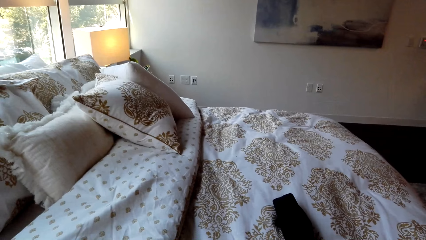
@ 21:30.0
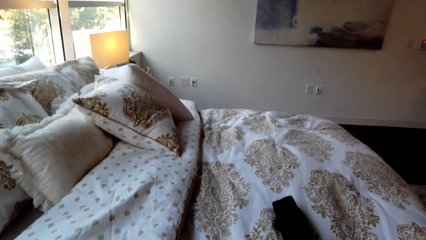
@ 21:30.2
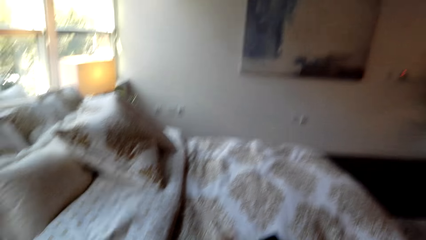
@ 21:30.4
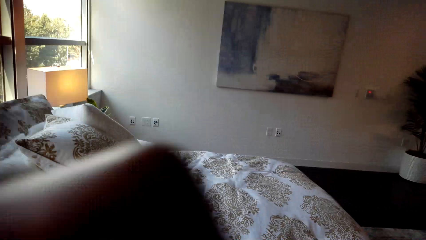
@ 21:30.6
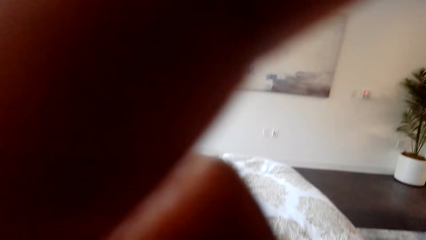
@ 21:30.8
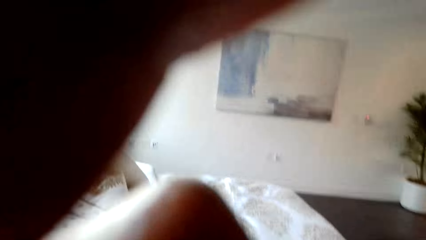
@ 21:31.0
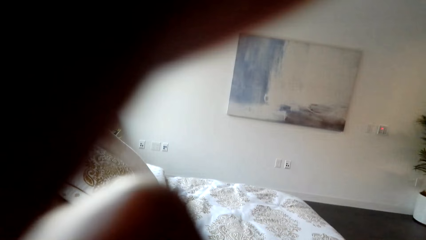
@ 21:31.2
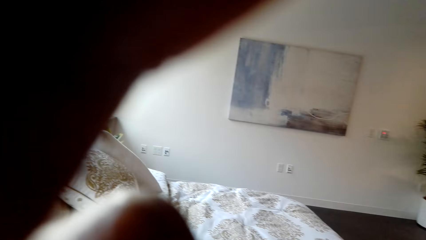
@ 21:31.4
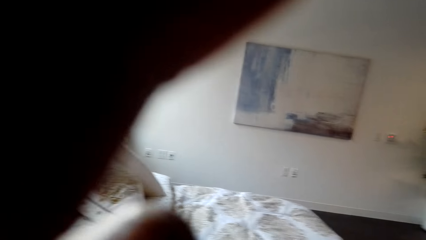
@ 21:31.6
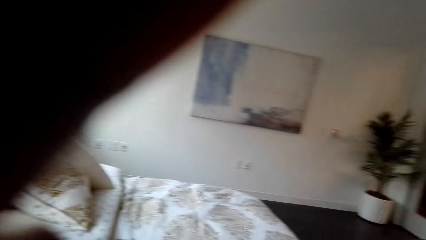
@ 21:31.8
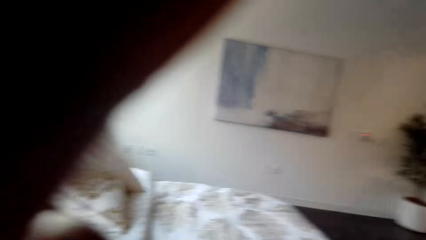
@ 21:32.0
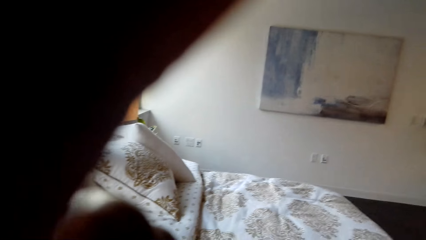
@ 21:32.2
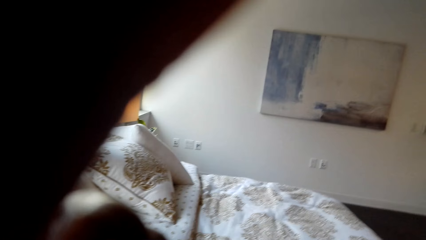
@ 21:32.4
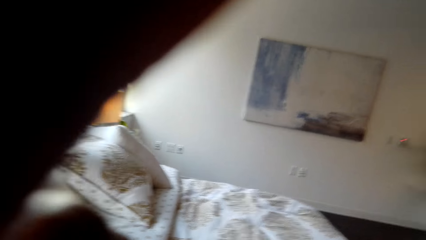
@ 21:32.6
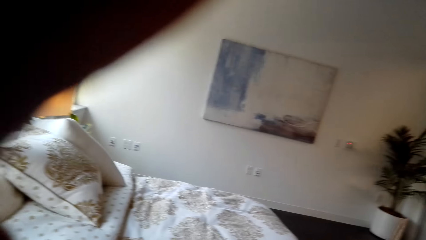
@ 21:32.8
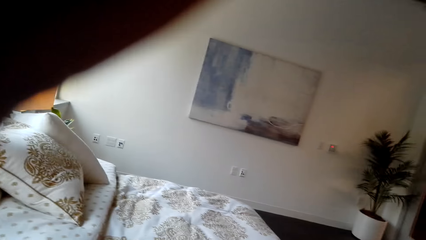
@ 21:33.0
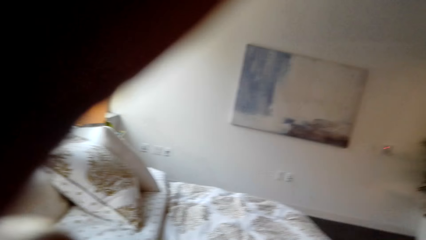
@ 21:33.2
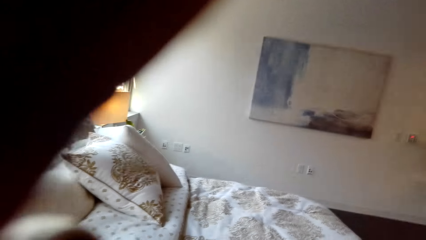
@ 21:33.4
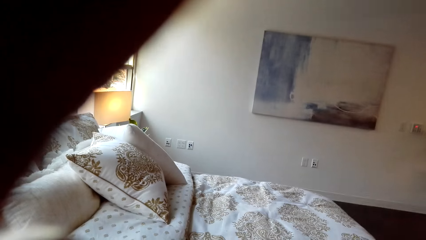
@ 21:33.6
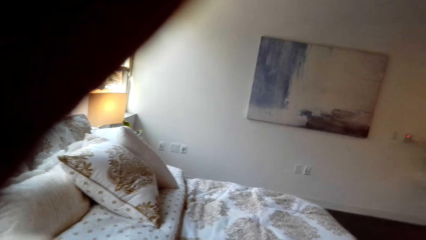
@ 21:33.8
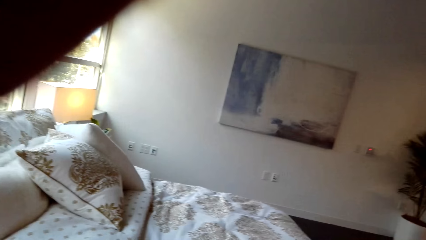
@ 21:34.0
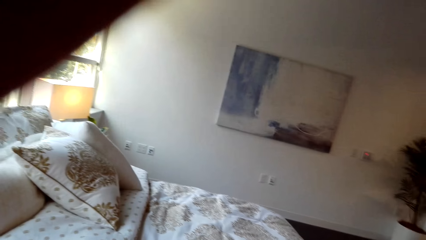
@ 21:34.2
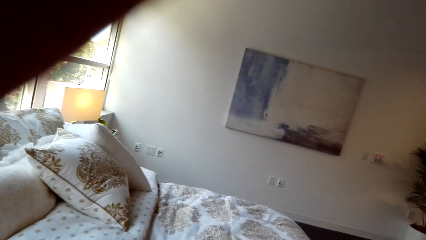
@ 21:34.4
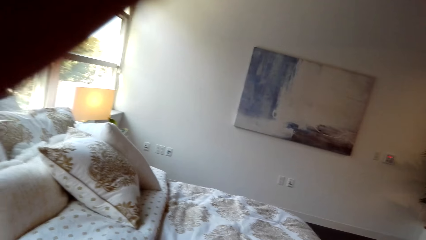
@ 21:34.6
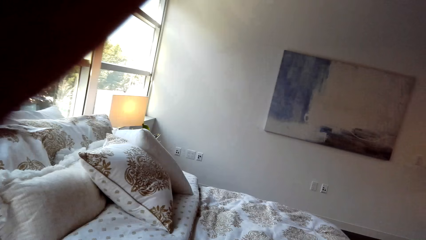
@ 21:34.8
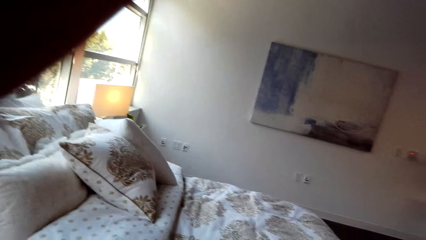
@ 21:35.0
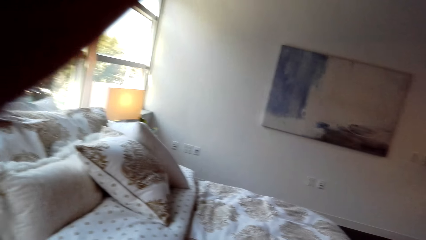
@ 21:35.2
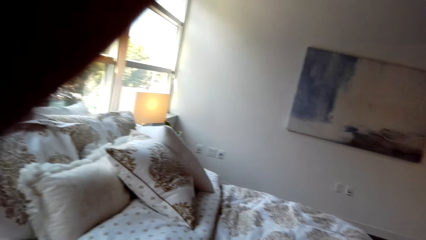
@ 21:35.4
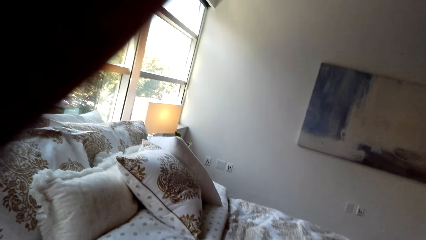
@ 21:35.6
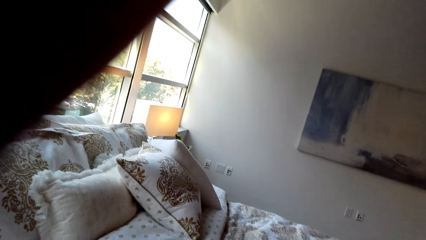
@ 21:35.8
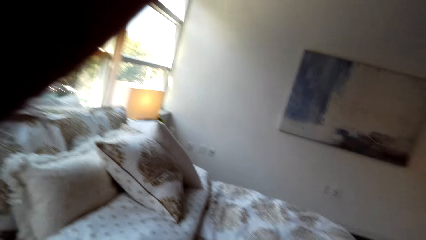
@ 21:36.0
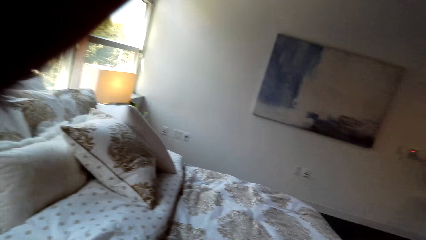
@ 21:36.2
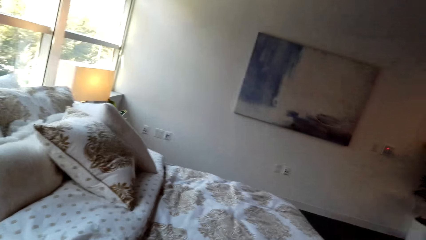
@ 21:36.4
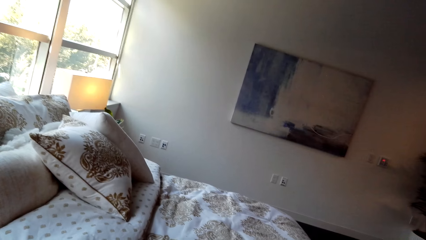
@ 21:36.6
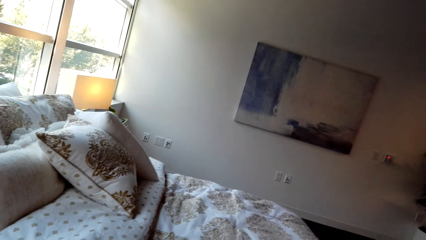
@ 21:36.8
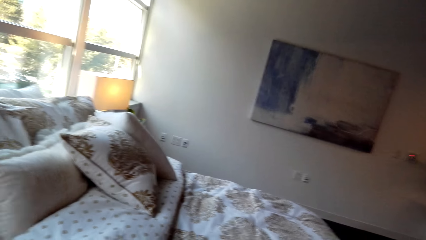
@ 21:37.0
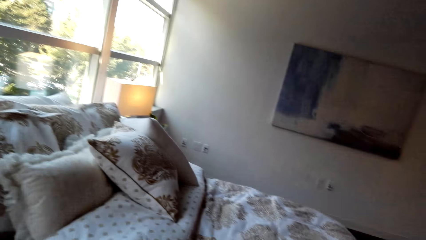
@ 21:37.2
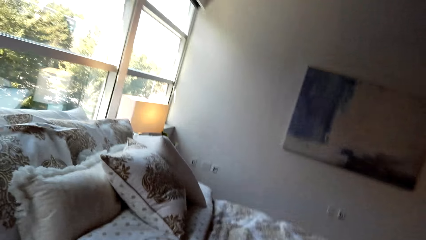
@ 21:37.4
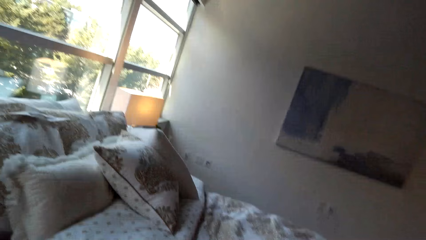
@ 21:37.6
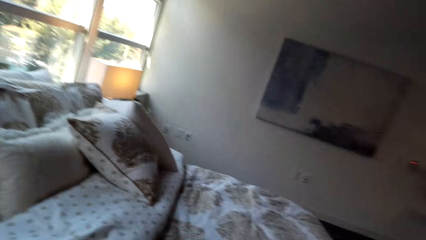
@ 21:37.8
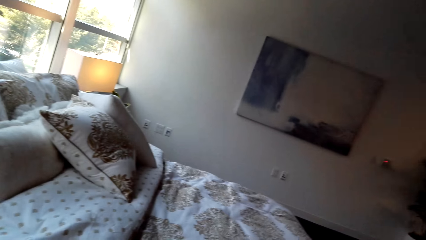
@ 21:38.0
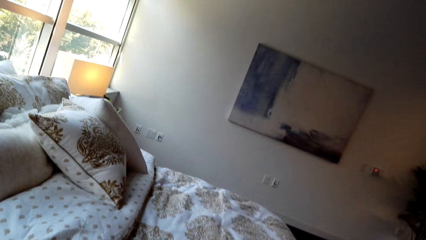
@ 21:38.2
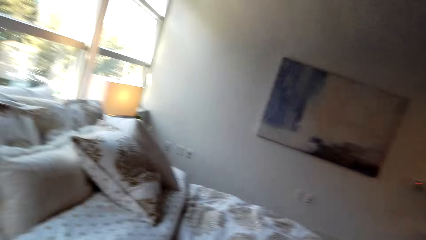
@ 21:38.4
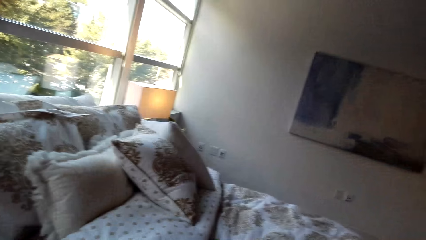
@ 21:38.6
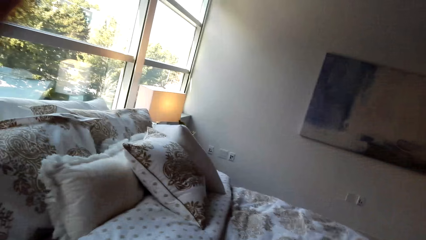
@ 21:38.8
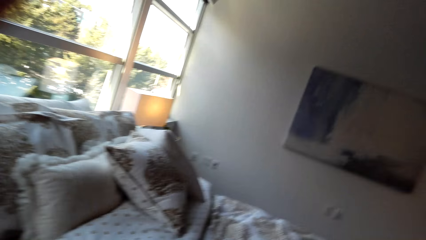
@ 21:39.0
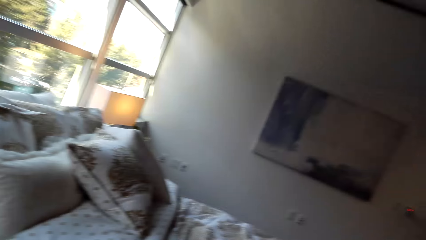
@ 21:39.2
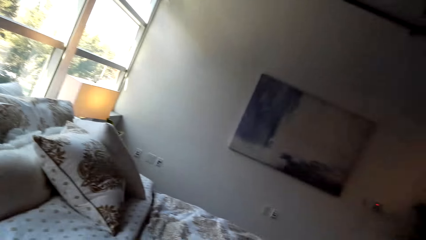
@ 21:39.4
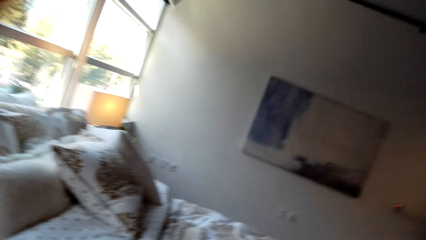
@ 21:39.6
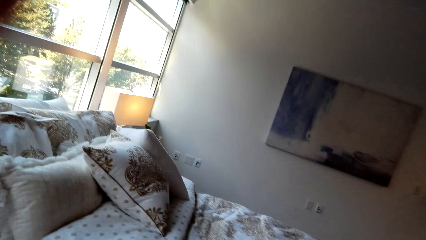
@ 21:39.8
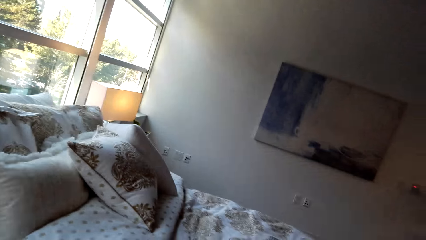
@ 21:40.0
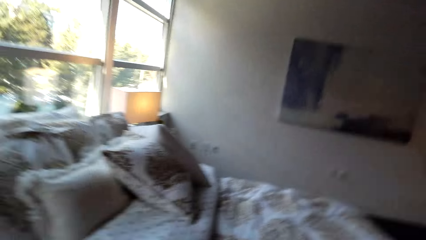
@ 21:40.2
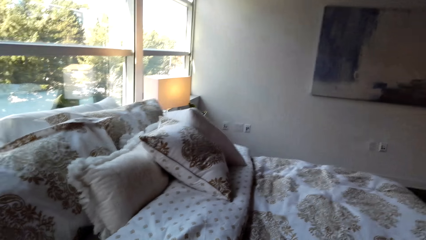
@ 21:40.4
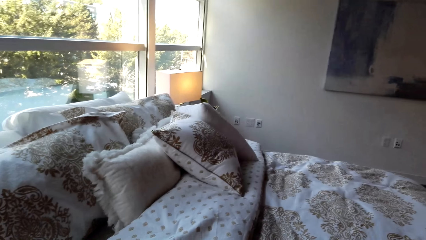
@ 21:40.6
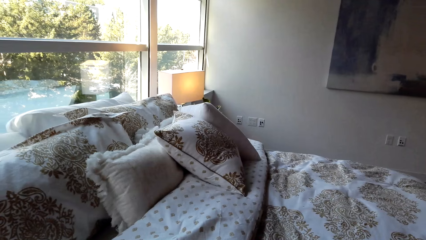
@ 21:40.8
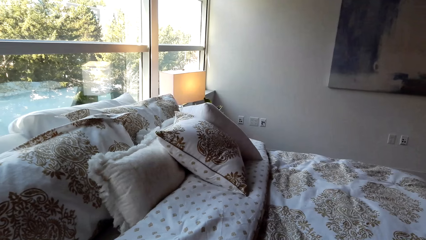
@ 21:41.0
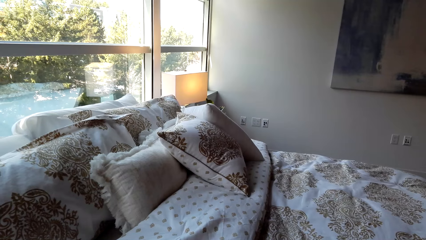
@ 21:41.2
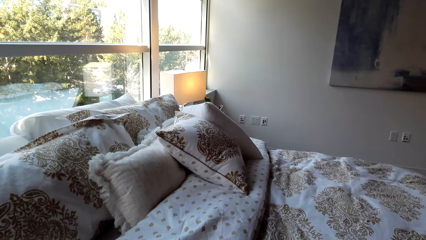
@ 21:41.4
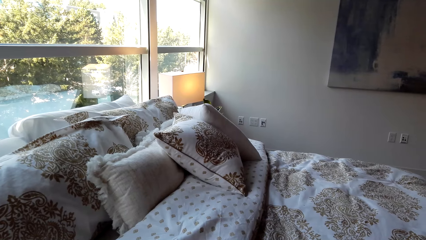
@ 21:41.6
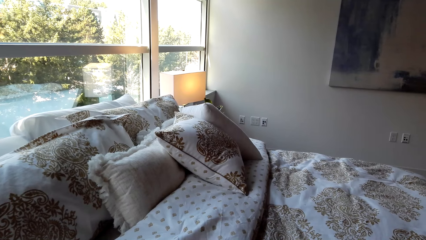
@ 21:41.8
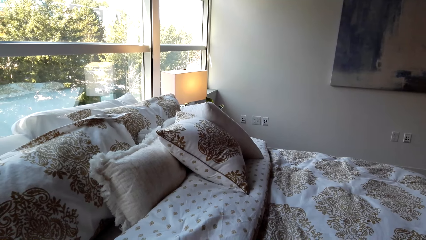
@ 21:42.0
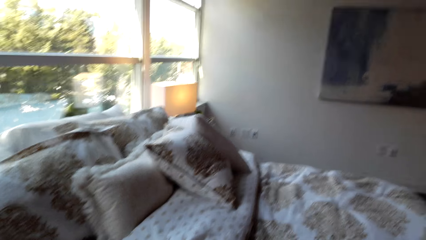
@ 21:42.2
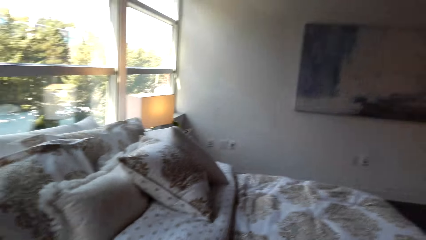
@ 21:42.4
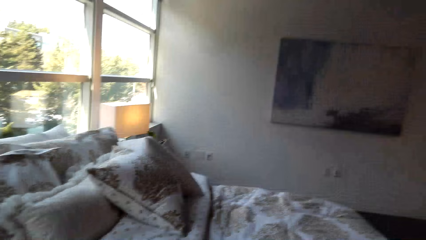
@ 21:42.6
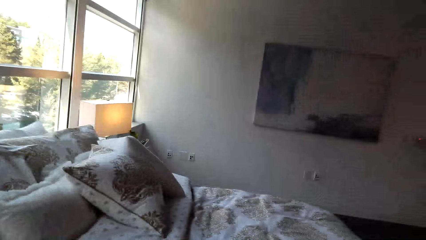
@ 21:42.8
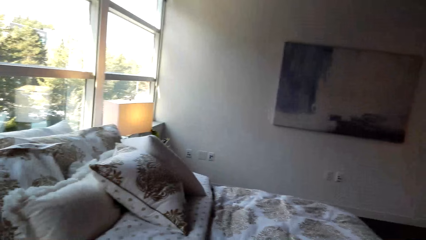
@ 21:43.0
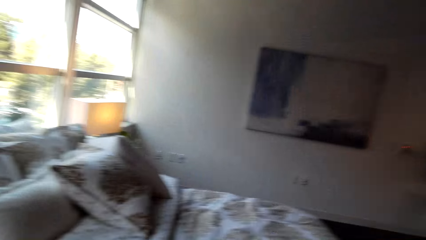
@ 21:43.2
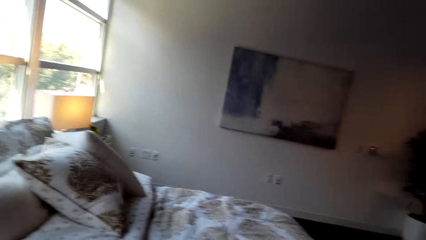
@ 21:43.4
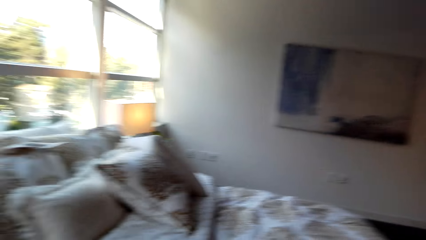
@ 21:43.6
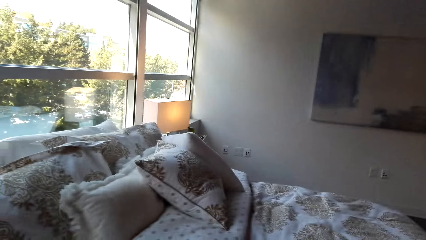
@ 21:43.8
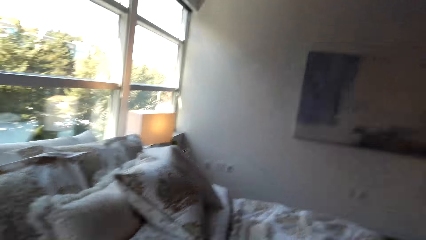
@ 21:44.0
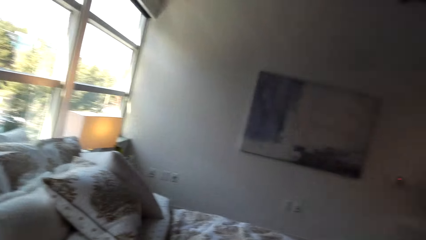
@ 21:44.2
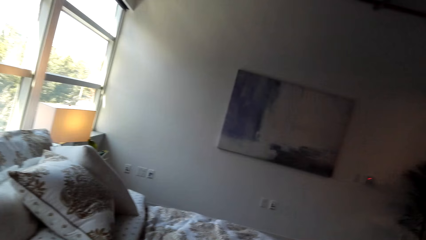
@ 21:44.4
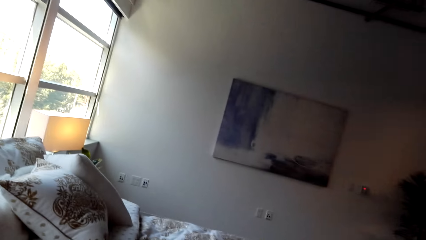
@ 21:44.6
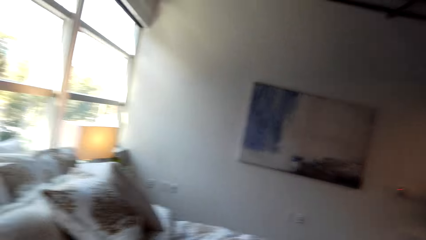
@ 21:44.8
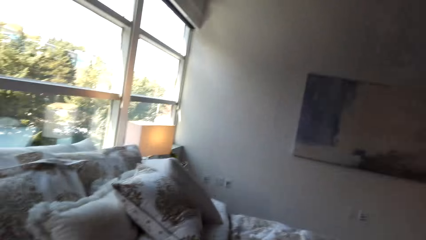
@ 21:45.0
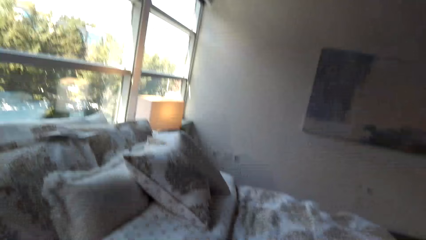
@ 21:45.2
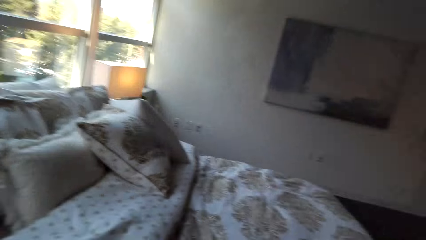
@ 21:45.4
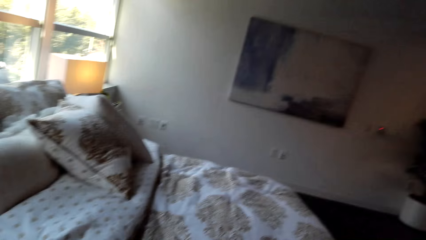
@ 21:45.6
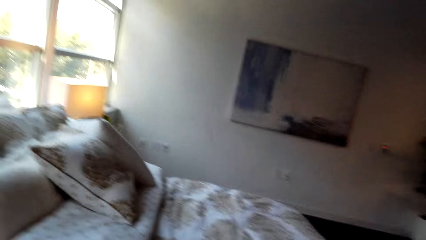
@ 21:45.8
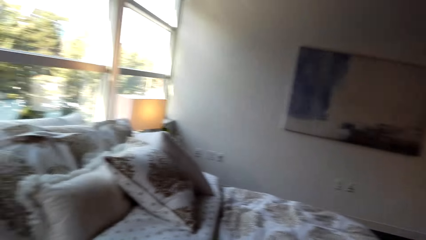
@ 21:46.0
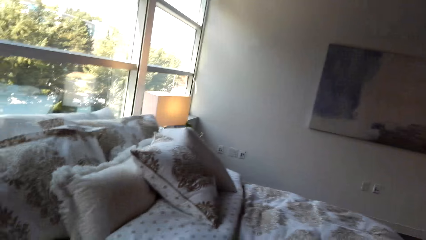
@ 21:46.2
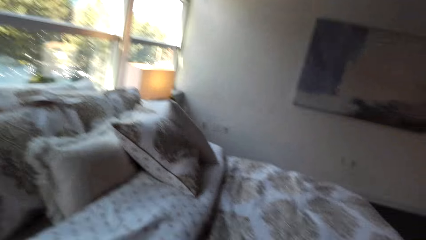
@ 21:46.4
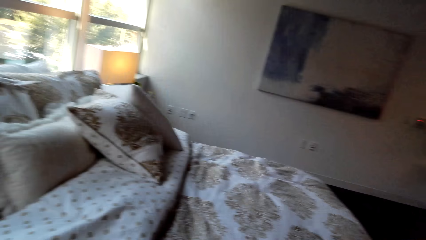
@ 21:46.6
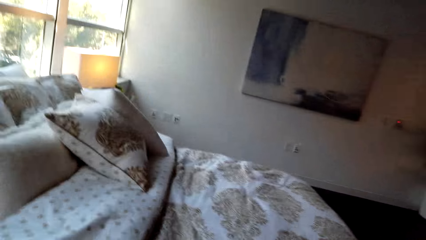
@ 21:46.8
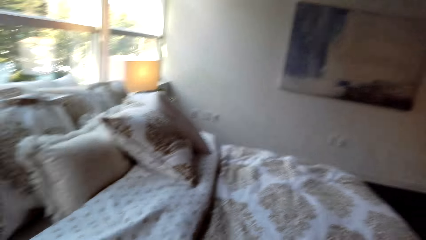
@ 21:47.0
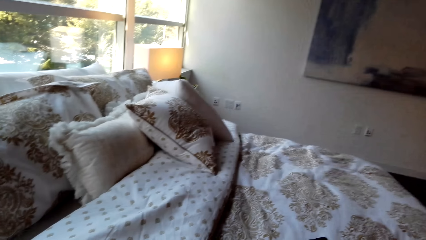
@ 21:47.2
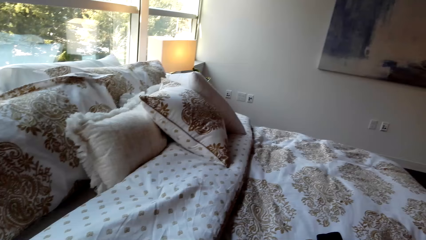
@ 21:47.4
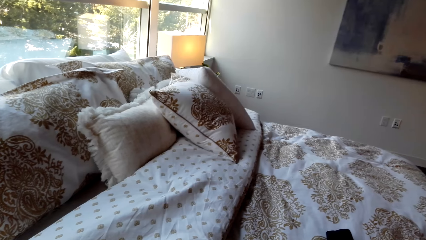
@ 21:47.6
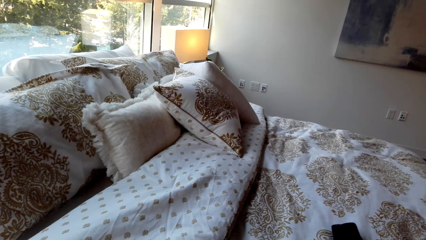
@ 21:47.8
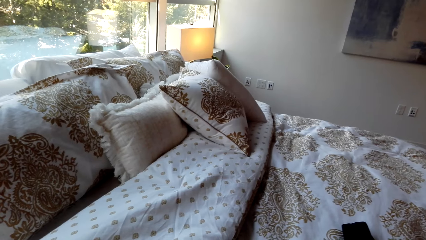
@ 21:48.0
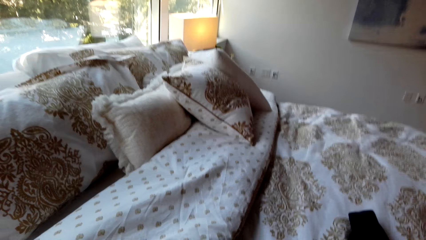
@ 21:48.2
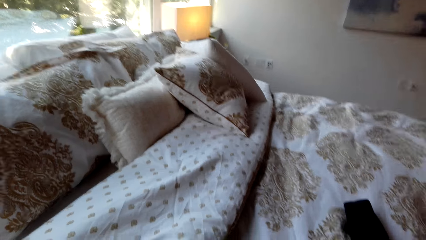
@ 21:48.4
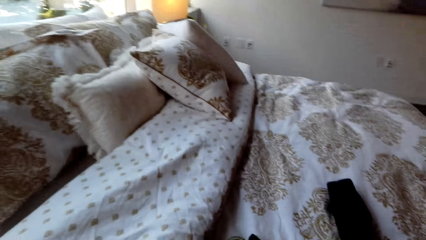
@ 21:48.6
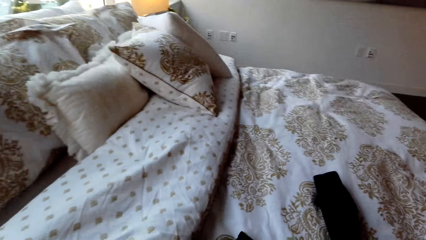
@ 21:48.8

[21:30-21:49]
The camera wearer adjusts the camera.
